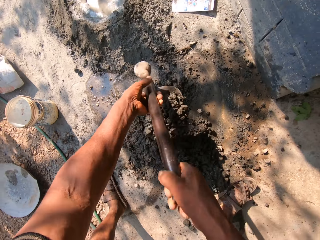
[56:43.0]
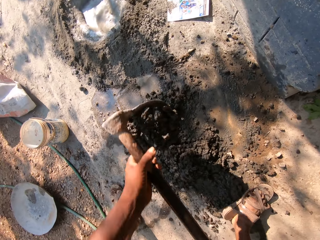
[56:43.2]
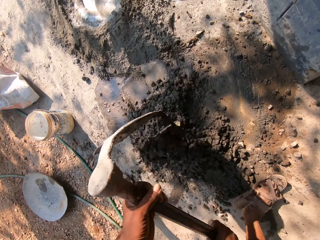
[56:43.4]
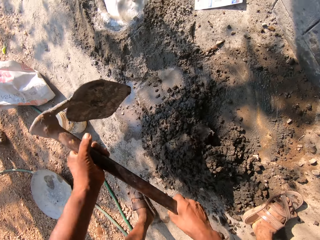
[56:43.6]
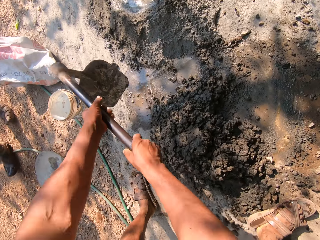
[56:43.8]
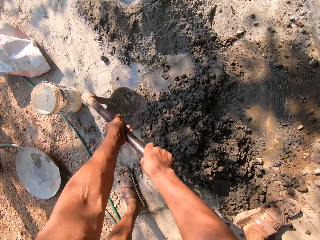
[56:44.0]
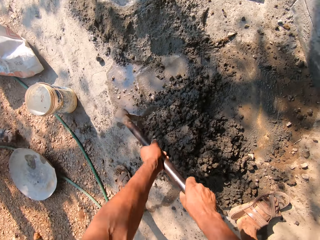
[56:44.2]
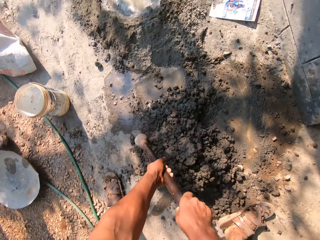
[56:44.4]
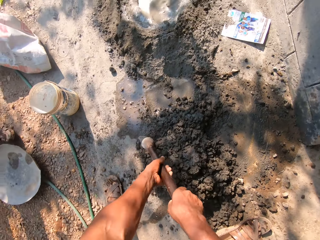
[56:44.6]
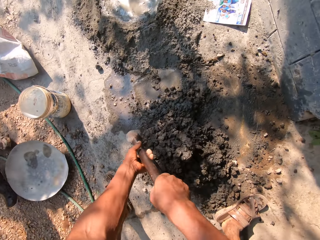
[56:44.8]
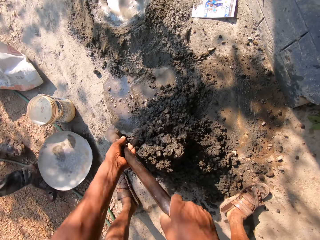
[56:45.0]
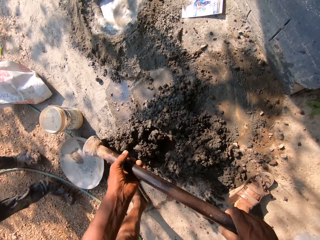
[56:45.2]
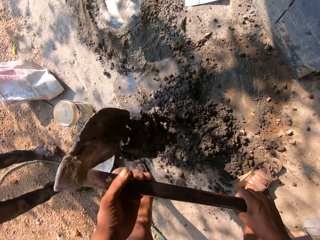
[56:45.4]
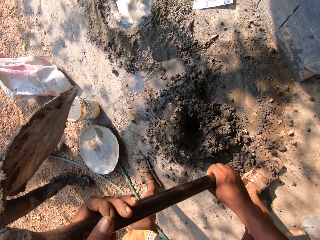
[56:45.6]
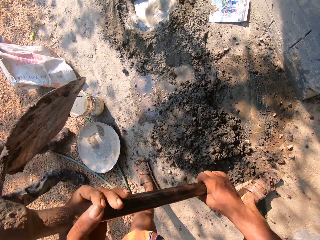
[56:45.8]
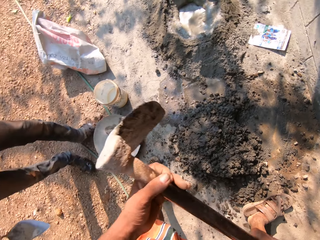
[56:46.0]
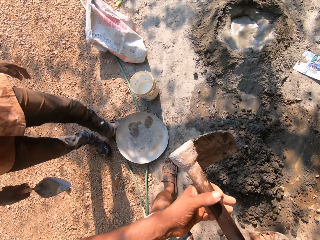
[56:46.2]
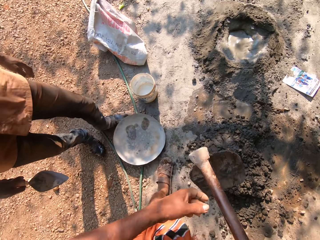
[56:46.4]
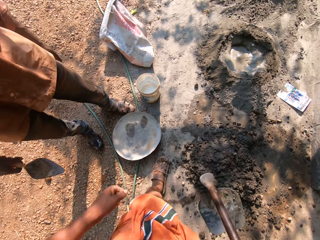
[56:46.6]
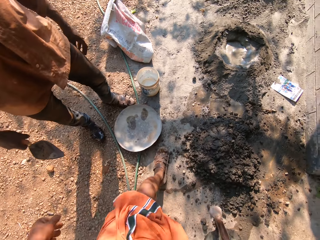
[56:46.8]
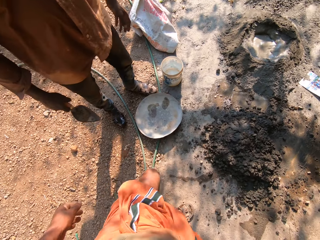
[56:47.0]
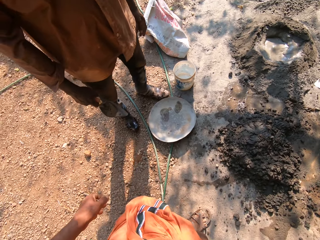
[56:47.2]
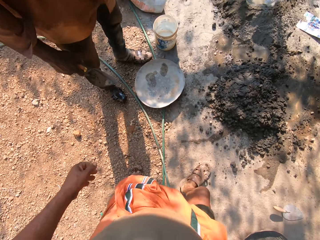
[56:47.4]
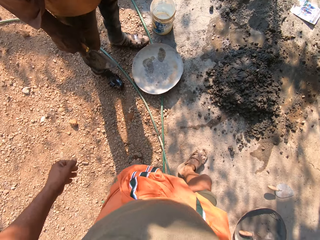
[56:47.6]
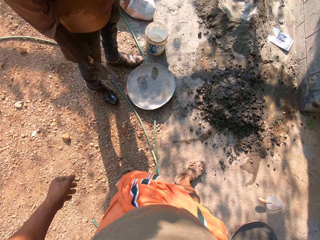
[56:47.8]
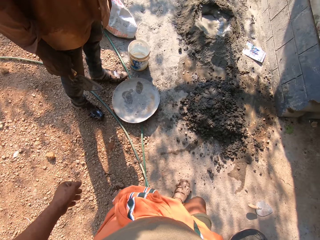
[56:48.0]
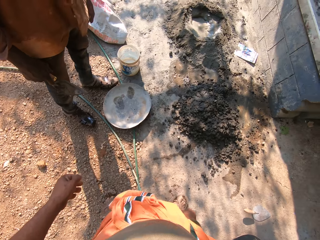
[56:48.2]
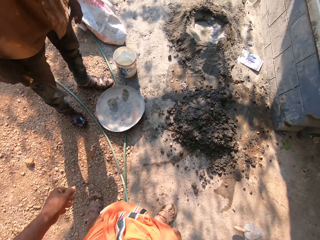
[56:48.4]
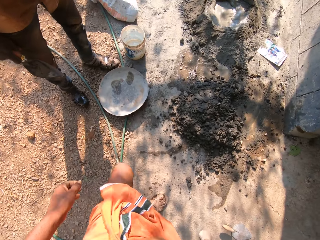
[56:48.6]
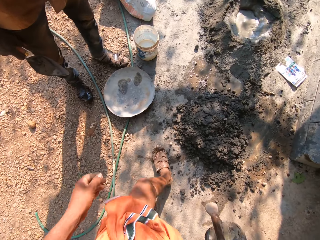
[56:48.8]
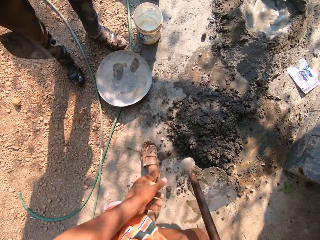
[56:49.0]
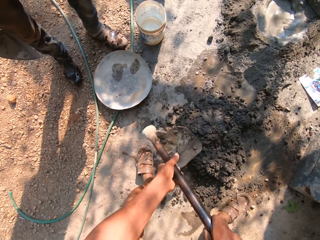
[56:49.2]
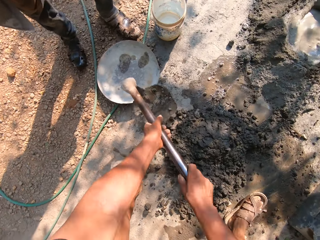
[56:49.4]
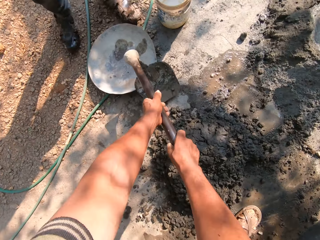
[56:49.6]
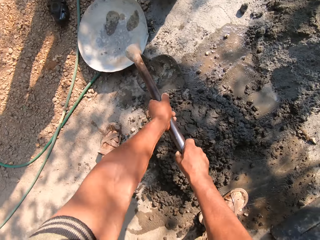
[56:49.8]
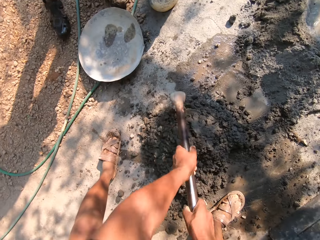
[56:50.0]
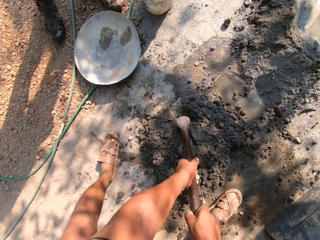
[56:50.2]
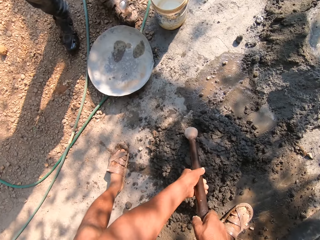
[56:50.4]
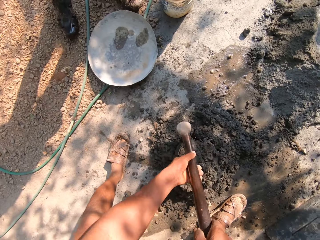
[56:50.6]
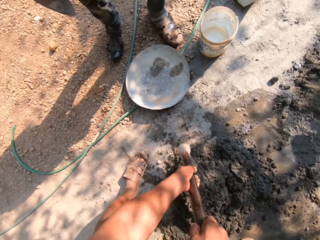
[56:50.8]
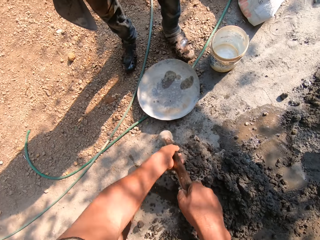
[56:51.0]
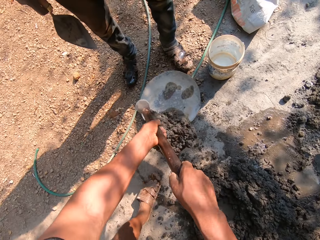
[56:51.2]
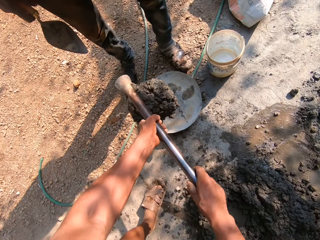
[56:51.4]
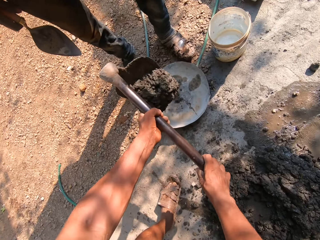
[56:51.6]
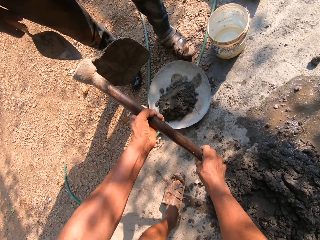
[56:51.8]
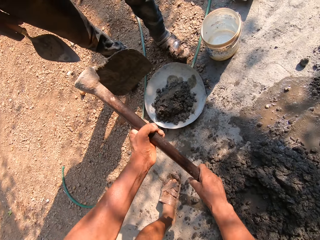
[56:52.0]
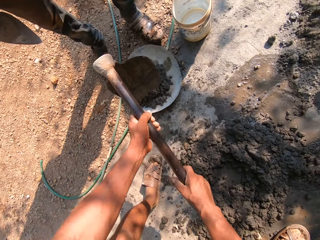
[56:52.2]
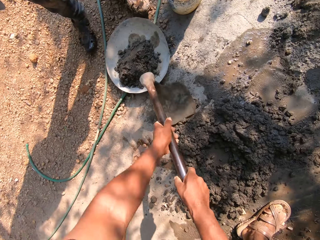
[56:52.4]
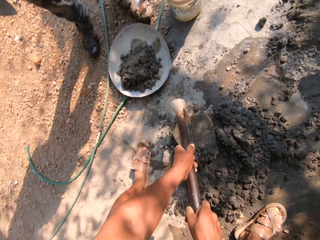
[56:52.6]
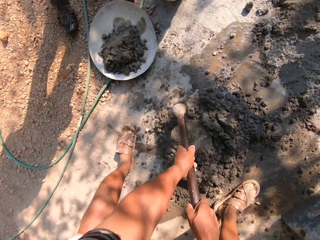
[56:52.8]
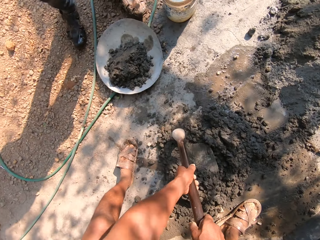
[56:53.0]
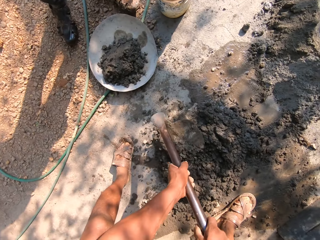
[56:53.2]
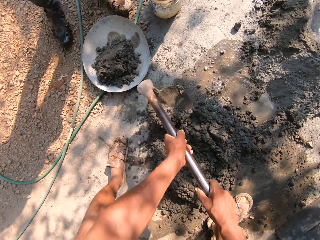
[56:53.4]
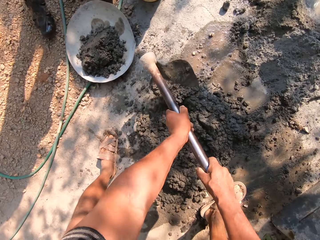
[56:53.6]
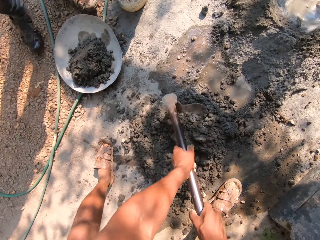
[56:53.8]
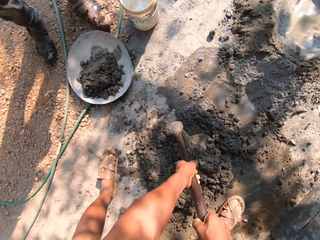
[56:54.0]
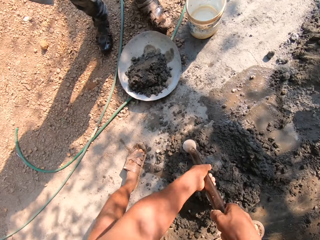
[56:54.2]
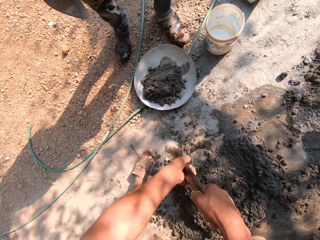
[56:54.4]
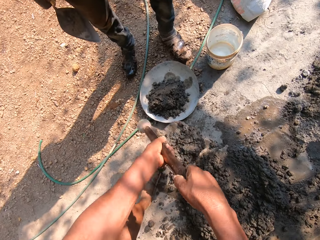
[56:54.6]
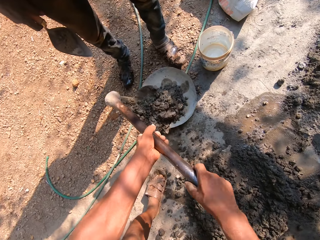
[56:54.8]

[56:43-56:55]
A man shoves the head pan with his left leg to the camera wearer. The camera wearer shoves the mixed sand with the hoe in both hands into the head pan.

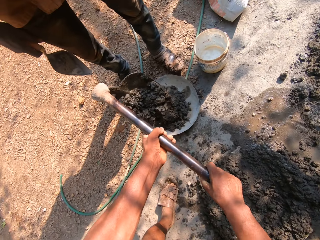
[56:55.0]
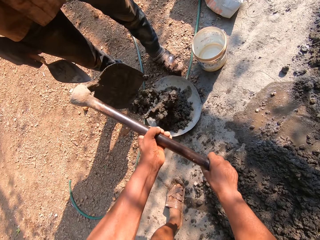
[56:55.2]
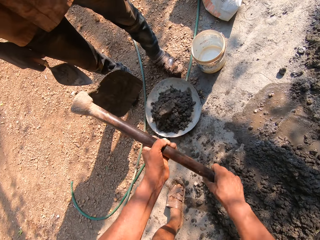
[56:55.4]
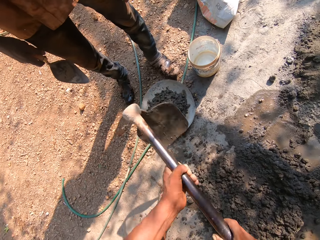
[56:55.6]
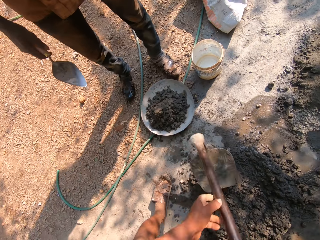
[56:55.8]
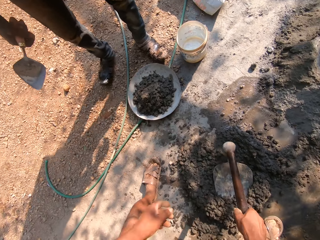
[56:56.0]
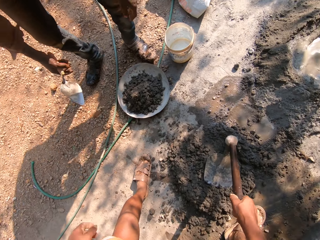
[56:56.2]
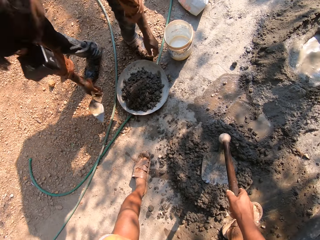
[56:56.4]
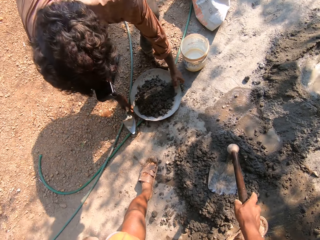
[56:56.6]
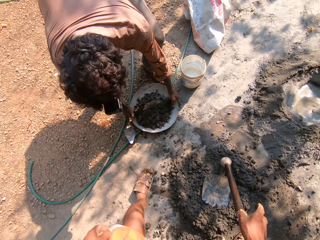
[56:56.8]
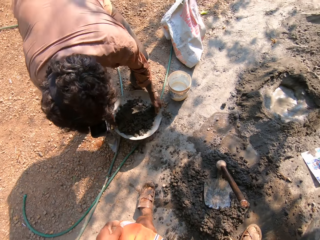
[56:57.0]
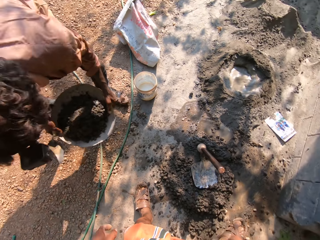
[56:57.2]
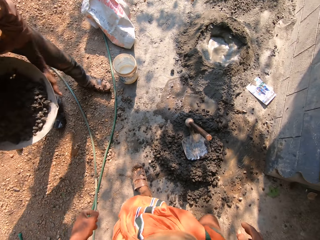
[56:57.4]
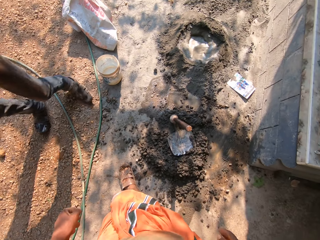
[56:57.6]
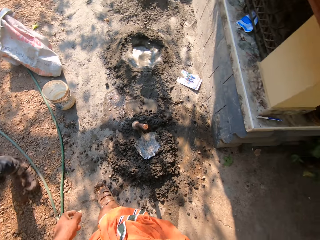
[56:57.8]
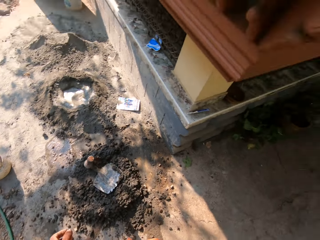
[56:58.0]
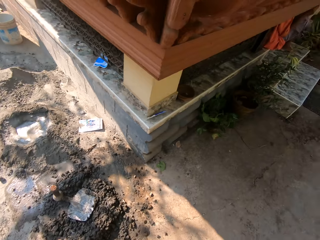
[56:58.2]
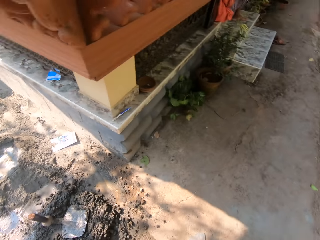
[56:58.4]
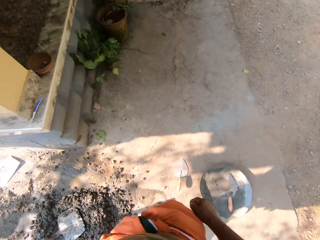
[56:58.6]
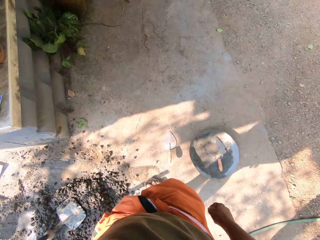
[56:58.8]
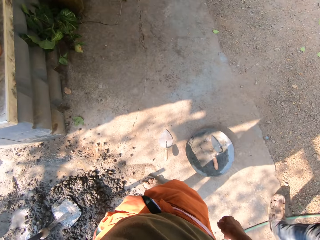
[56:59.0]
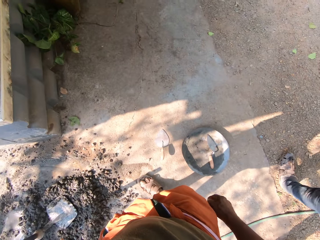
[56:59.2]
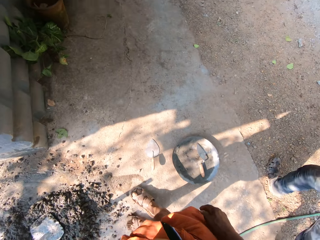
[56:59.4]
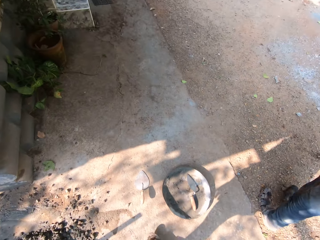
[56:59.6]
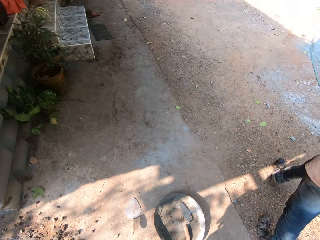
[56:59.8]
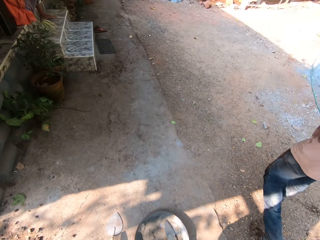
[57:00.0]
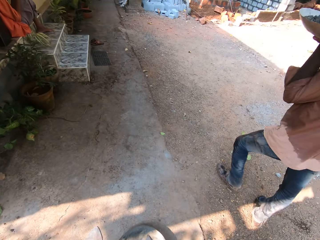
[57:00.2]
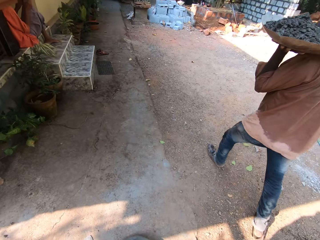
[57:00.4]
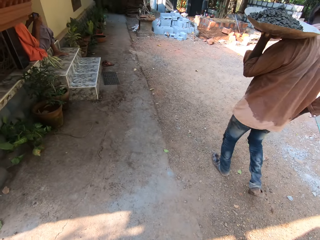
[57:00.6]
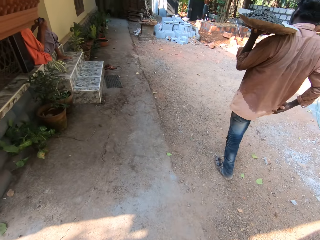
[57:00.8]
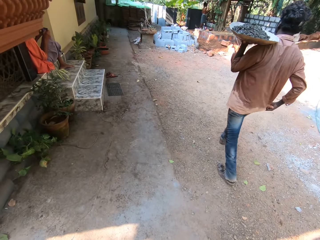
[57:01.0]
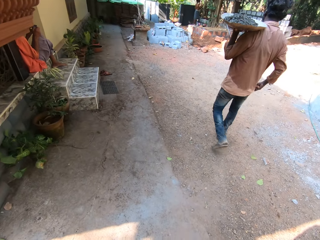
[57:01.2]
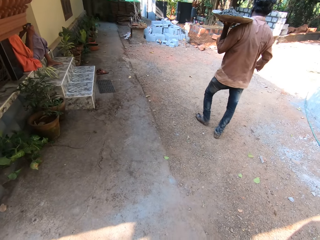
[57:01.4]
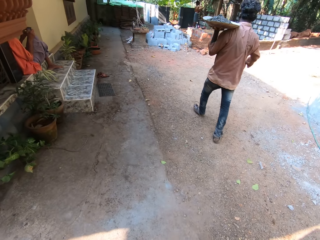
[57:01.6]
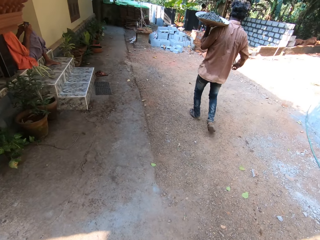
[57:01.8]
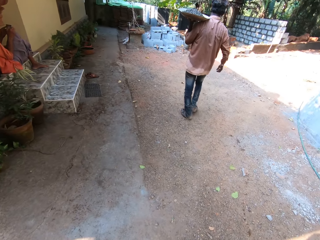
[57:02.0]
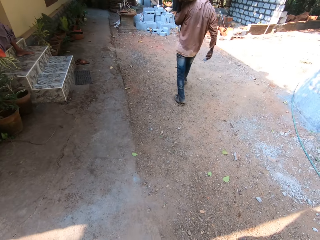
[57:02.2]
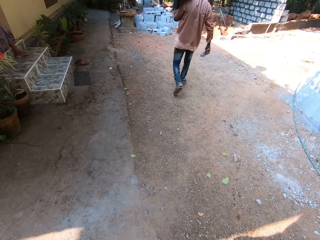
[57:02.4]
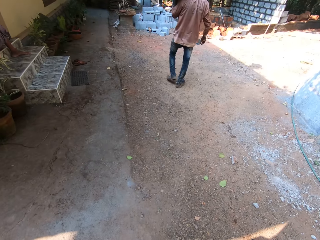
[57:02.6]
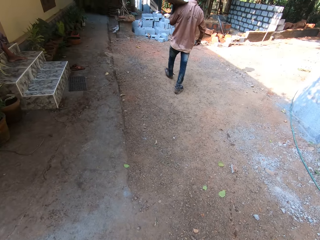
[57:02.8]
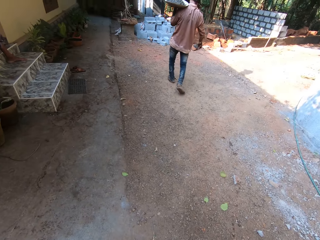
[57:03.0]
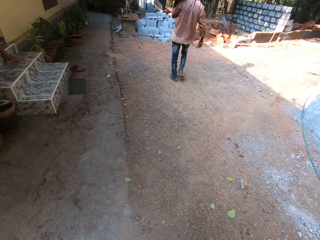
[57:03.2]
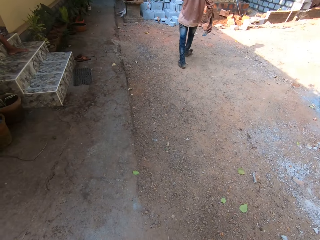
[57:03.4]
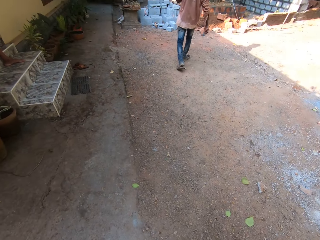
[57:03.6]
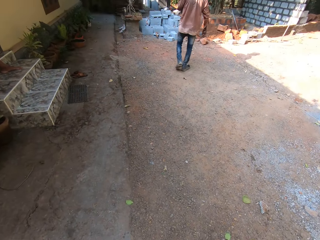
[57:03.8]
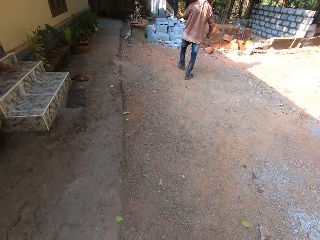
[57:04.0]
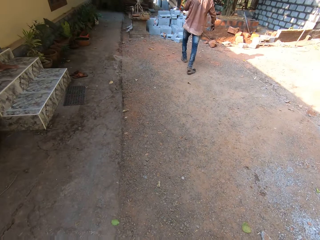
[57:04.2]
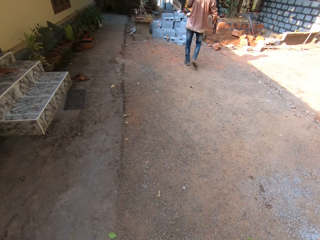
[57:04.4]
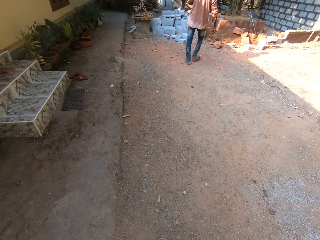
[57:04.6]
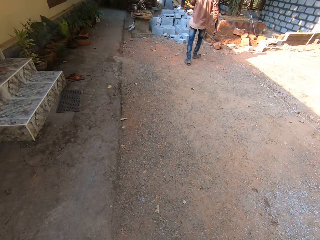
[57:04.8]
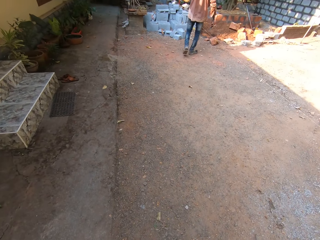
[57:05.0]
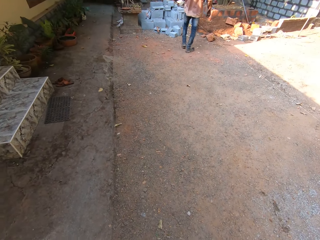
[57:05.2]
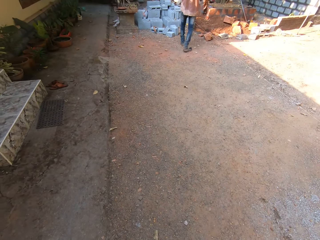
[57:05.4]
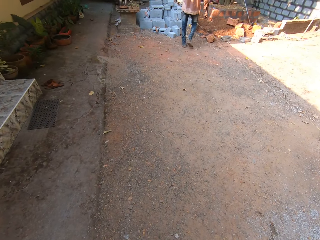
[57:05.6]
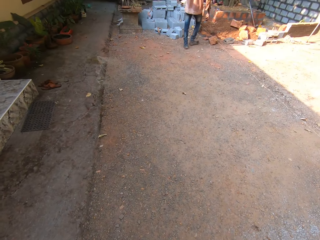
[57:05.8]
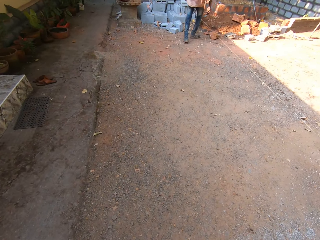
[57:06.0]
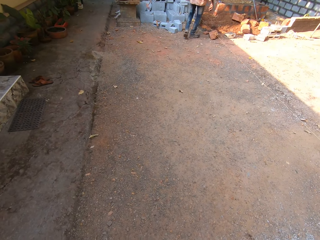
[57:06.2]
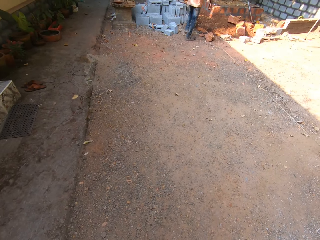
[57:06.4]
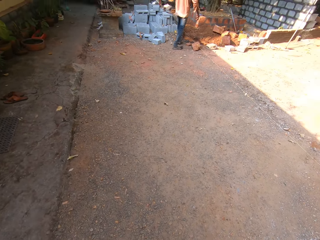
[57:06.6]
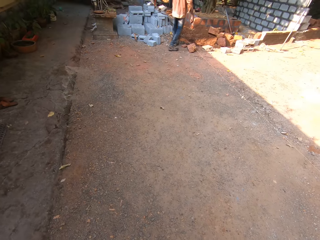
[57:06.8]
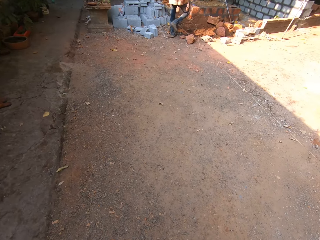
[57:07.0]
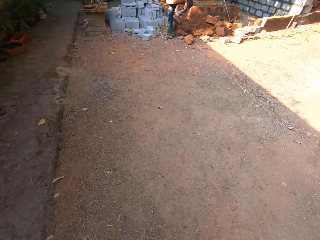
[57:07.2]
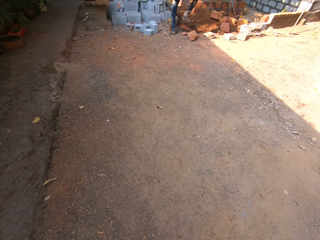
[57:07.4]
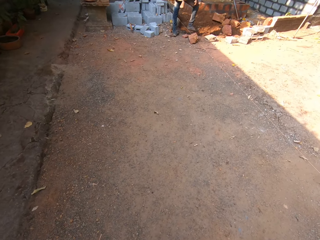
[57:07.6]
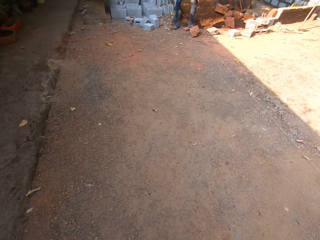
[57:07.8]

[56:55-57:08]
A man picks up the head pan with both hands.
